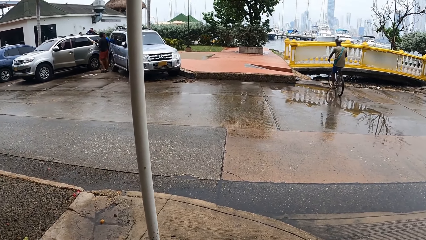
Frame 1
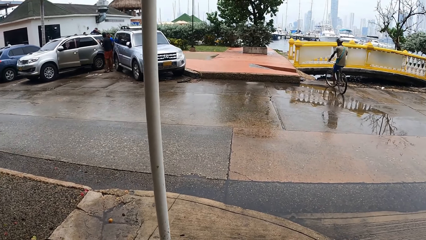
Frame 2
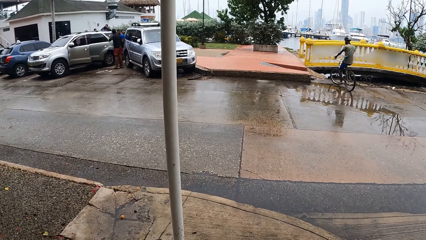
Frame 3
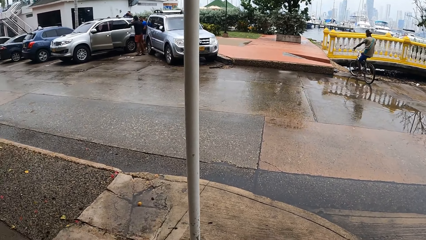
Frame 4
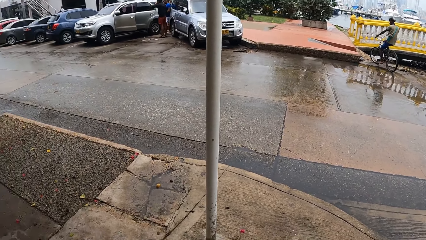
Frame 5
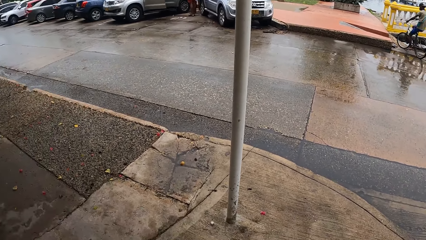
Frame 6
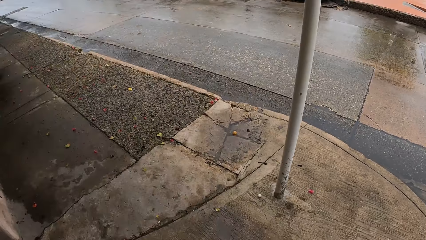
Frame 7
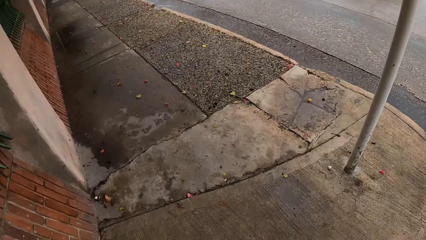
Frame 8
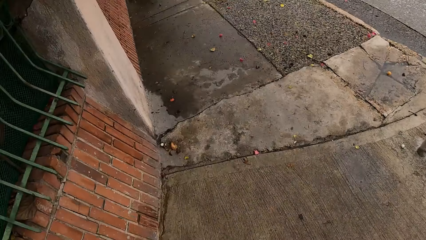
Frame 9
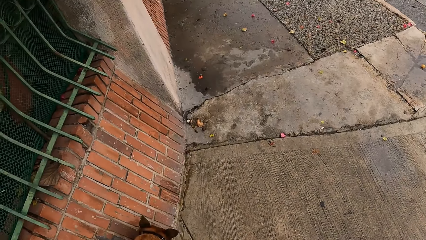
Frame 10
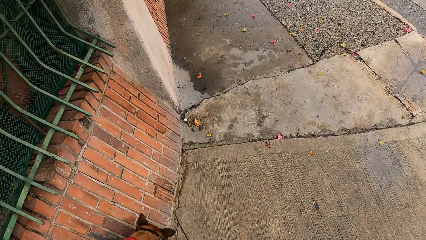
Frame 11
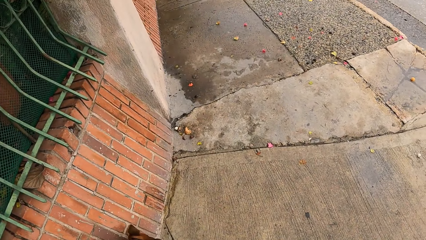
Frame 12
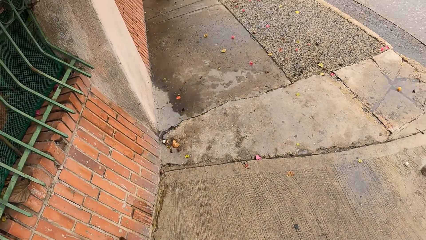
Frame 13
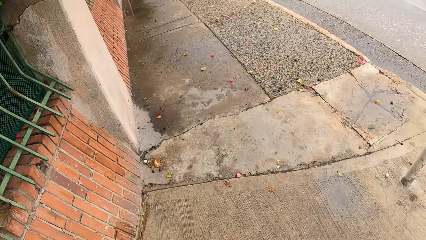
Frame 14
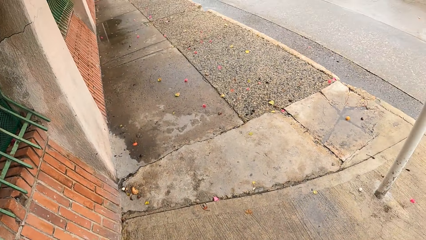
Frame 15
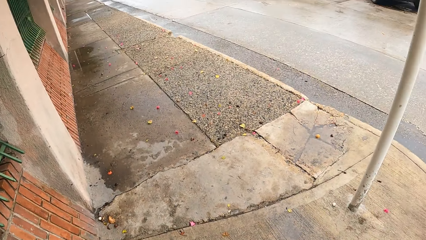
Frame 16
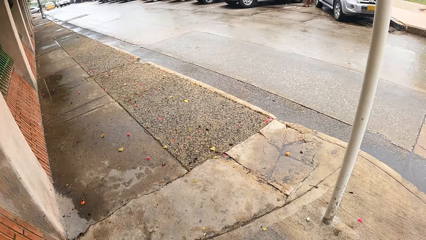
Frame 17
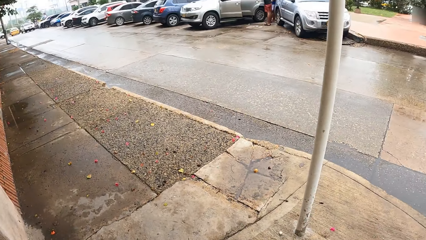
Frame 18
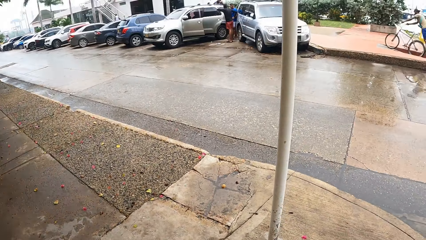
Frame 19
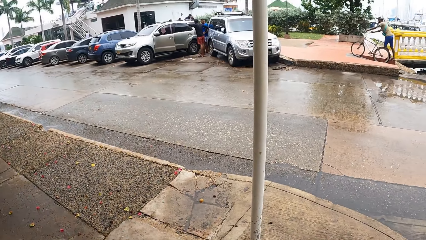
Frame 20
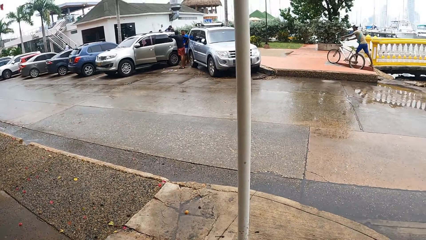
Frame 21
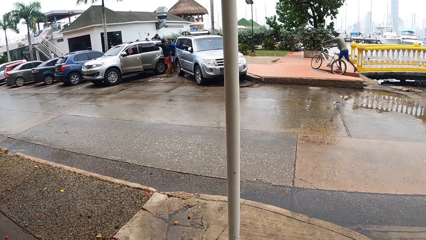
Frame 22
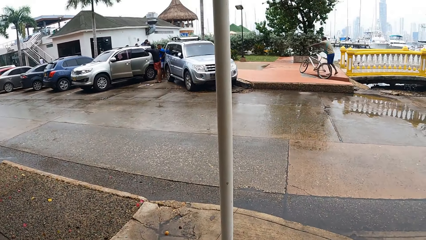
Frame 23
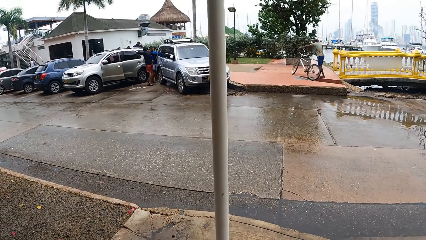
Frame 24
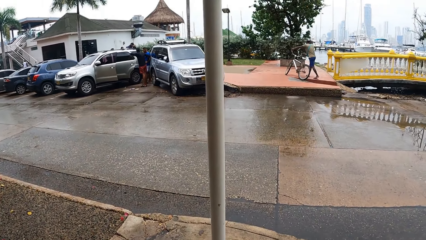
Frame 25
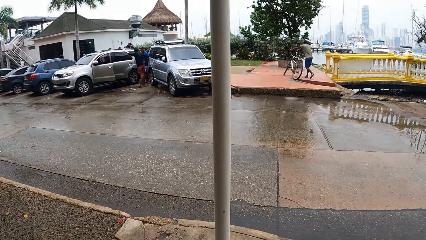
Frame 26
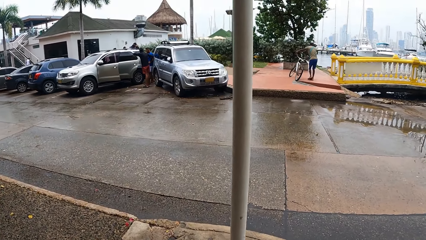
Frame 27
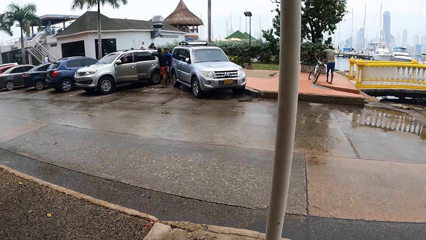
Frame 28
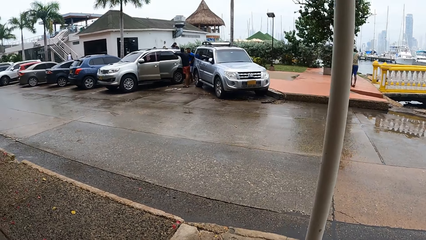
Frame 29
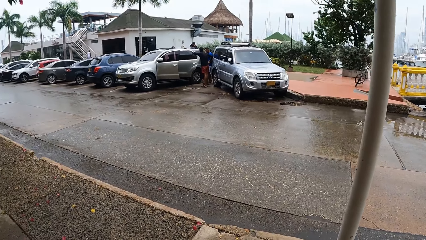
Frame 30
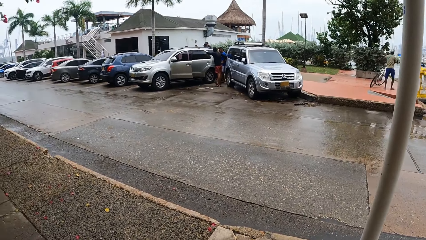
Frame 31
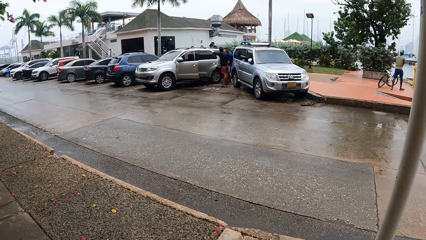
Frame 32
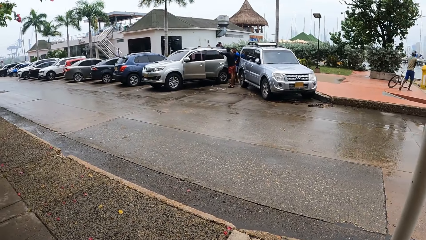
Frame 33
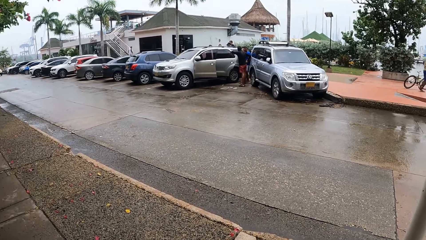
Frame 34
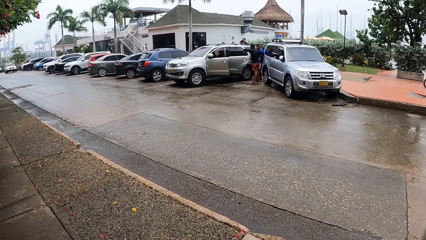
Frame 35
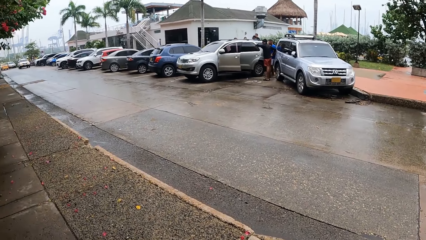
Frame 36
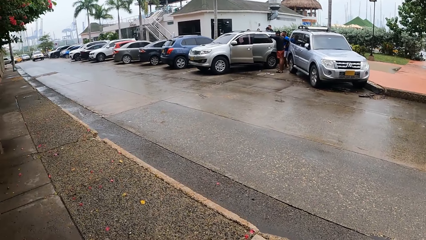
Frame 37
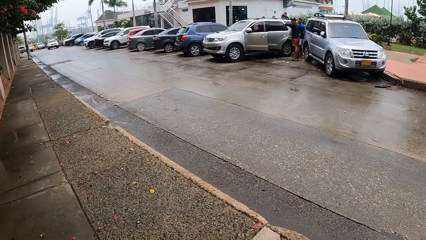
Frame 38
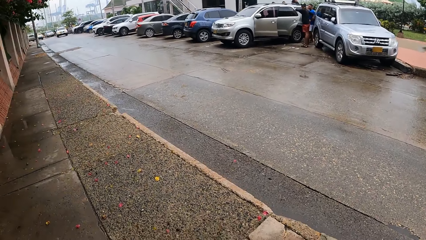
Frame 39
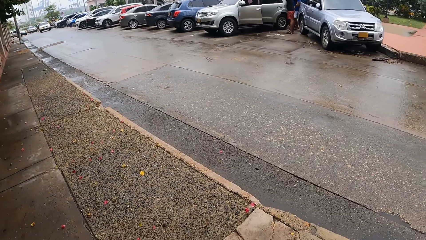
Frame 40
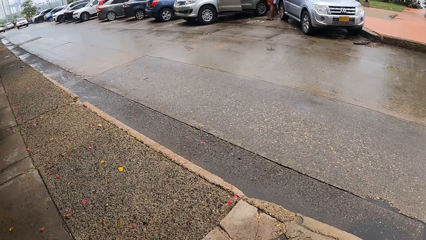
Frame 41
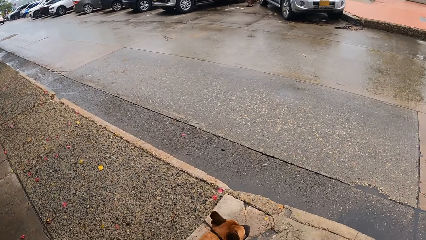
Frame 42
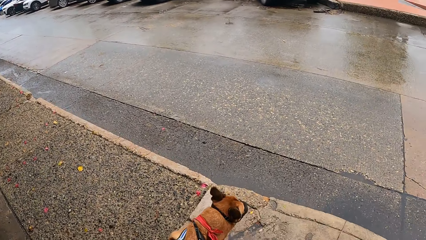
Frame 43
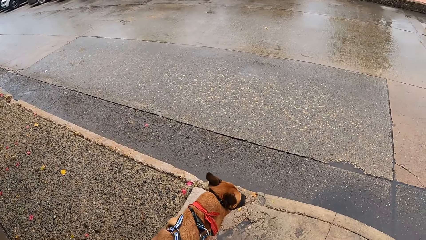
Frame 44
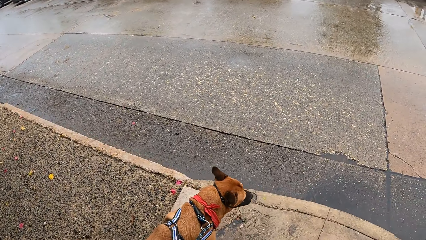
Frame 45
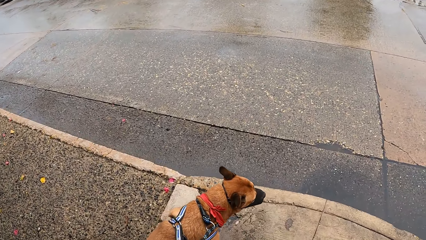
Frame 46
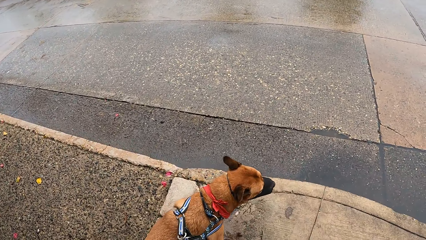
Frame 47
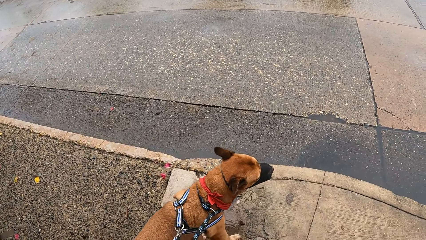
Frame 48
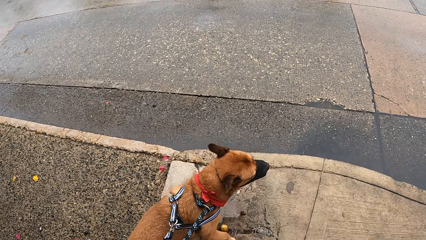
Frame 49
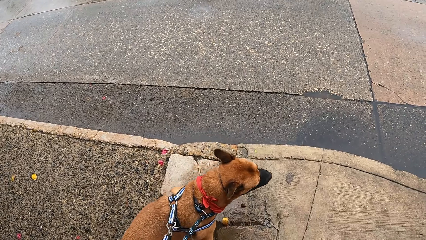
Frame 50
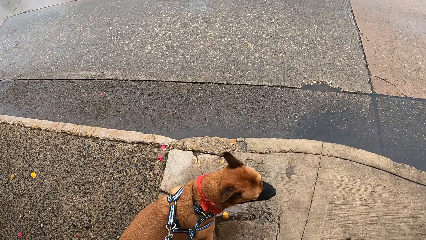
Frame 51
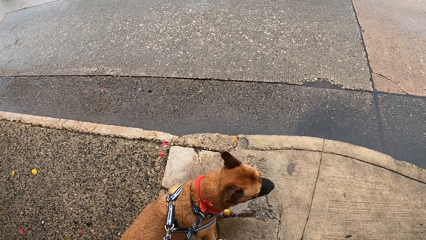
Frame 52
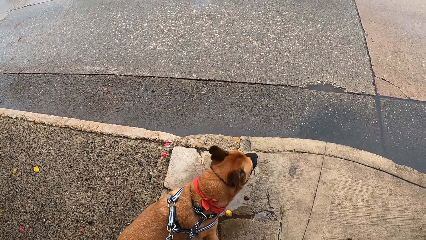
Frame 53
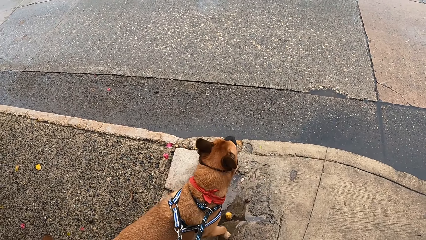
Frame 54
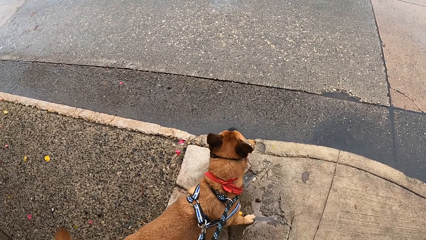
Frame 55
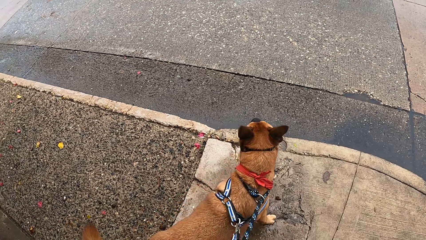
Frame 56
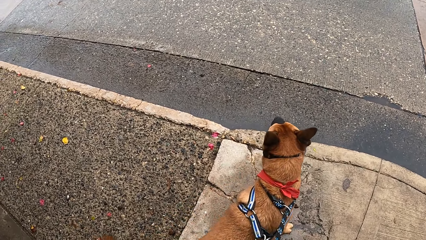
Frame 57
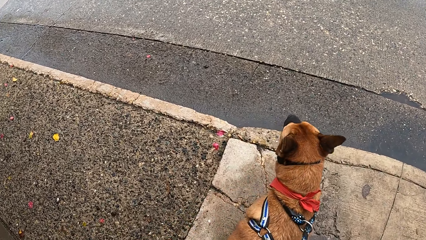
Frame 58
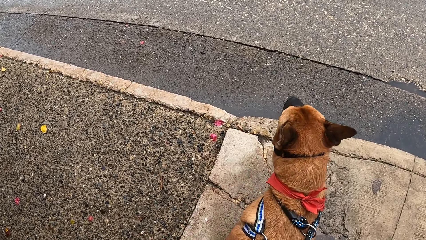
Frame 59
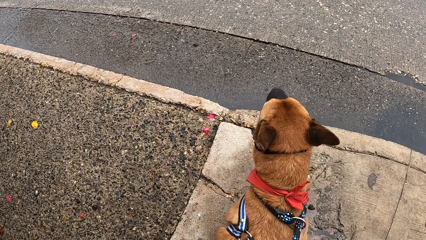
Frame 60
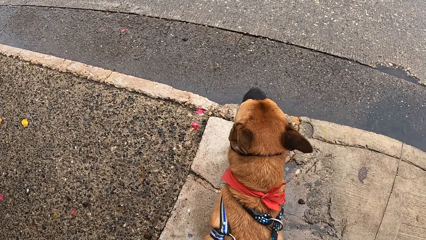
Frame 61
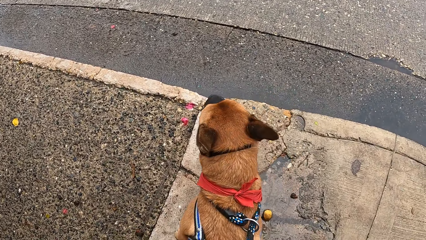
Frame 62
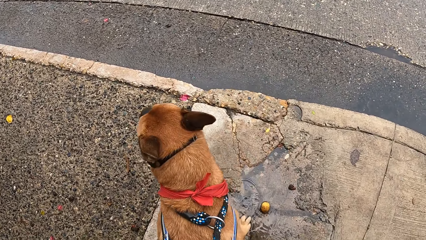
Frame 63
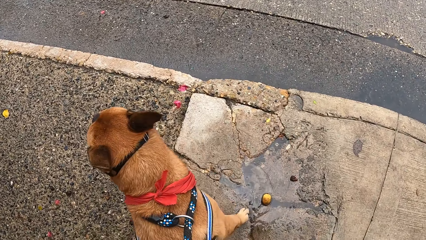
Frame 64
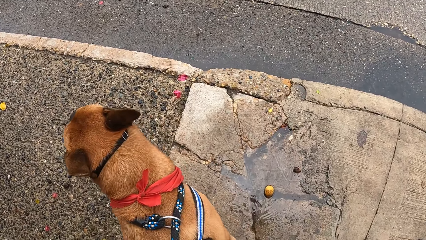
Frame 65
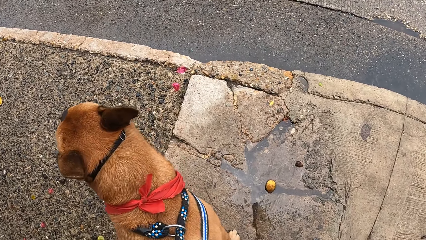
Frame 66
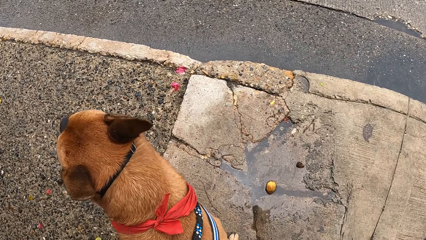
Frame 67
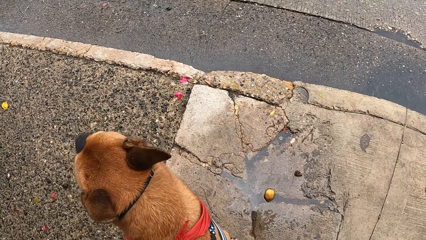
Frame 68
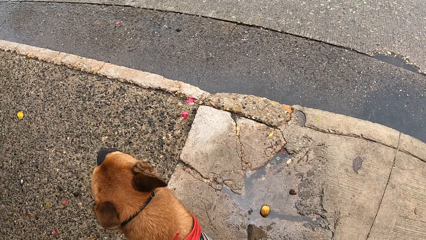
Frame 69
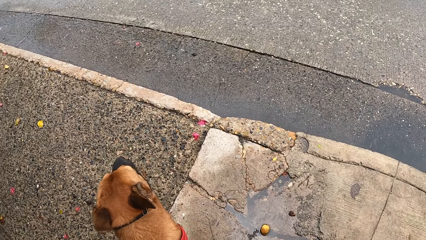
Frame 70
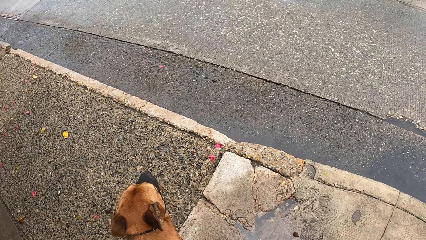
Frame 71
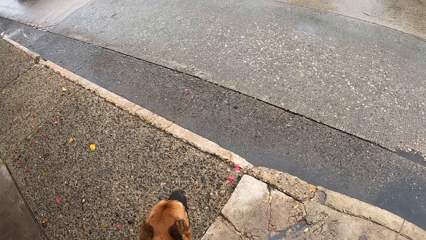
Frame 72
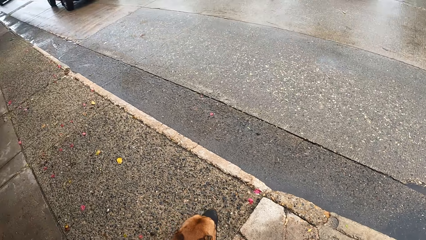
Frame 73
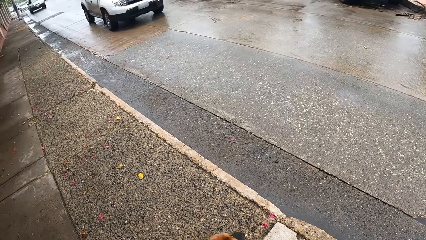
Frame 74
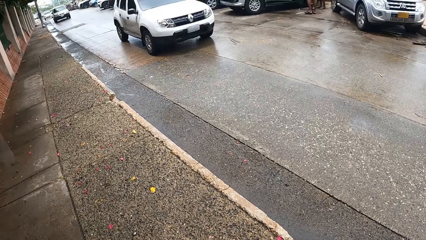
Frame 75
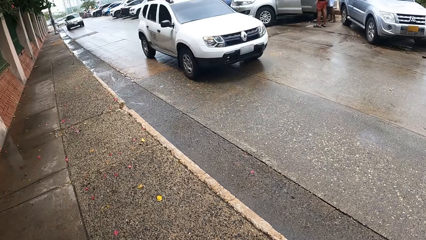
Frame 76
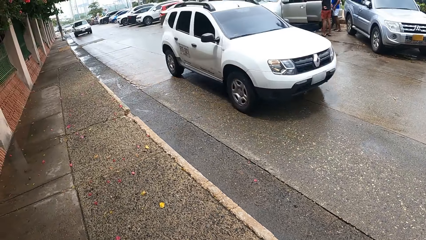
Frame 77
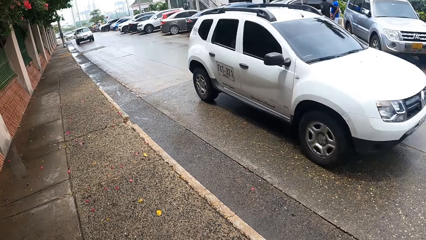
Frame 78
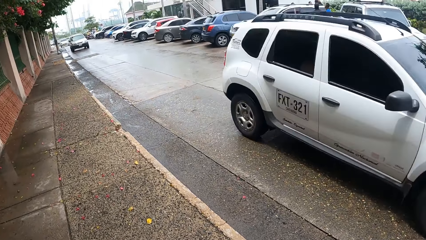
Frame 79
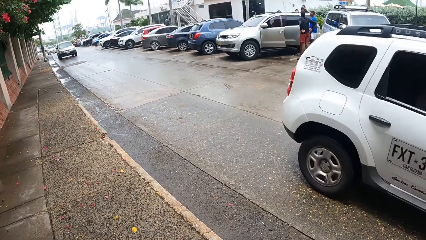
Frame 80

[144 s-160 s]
The camera wearer looks around. They stare at the dog. They stare around the road.
